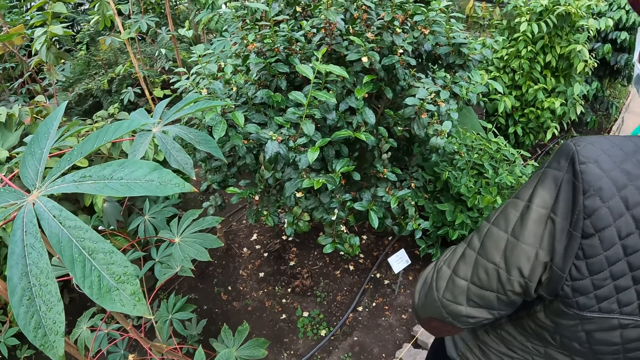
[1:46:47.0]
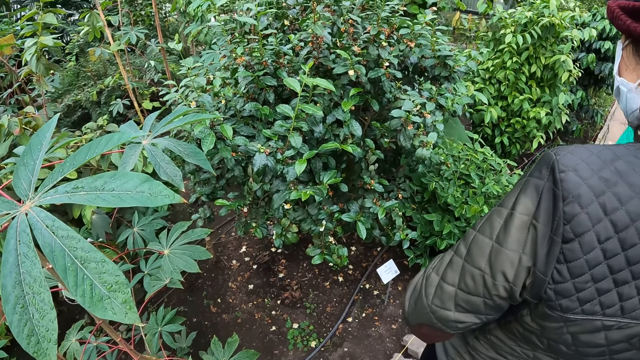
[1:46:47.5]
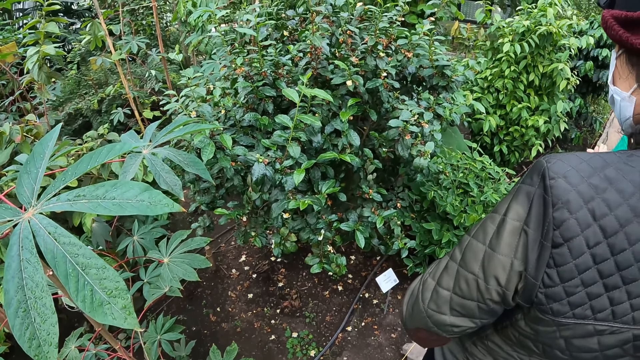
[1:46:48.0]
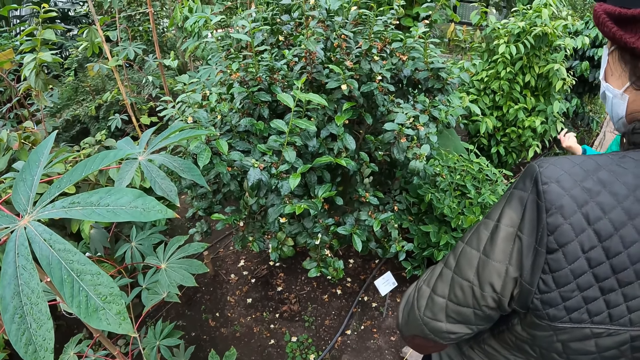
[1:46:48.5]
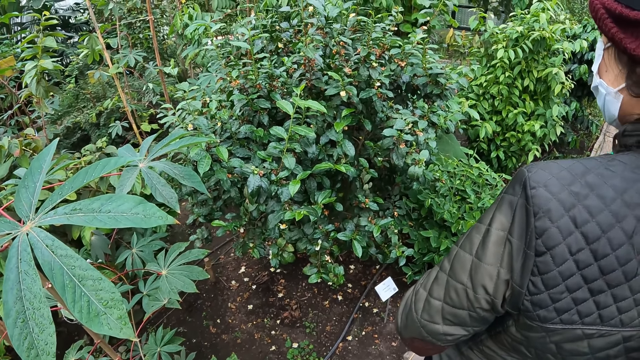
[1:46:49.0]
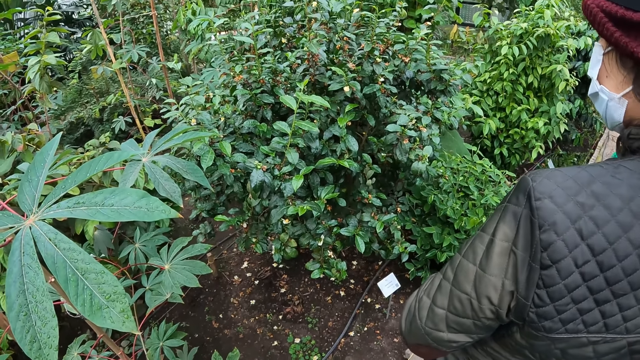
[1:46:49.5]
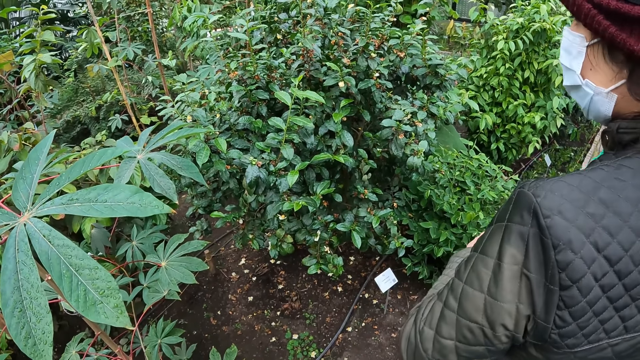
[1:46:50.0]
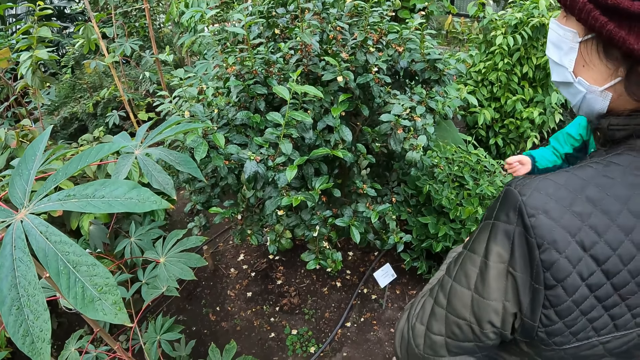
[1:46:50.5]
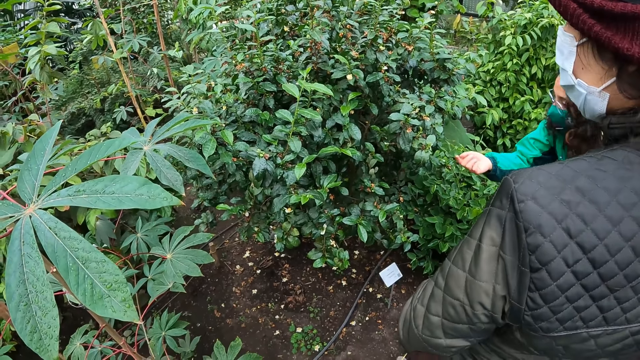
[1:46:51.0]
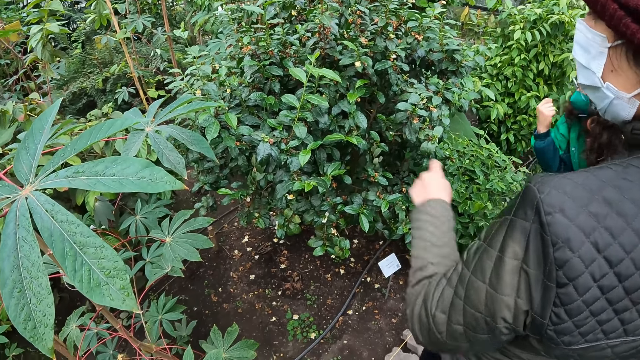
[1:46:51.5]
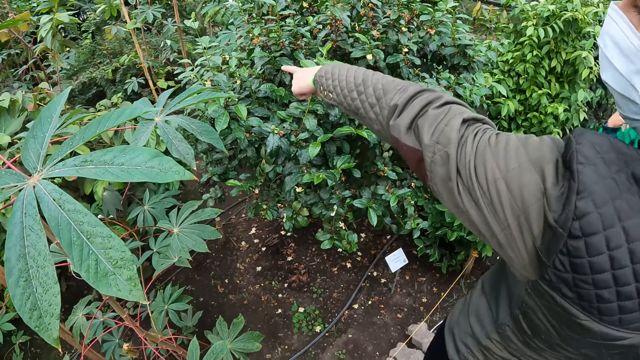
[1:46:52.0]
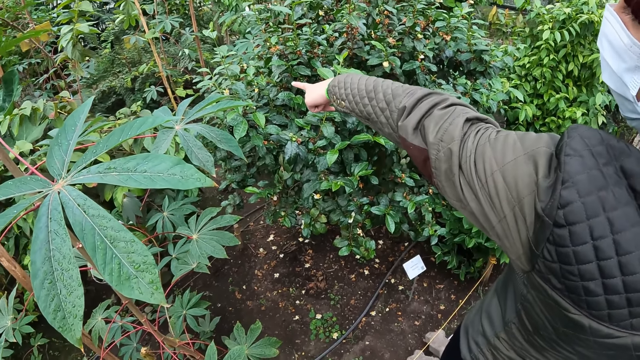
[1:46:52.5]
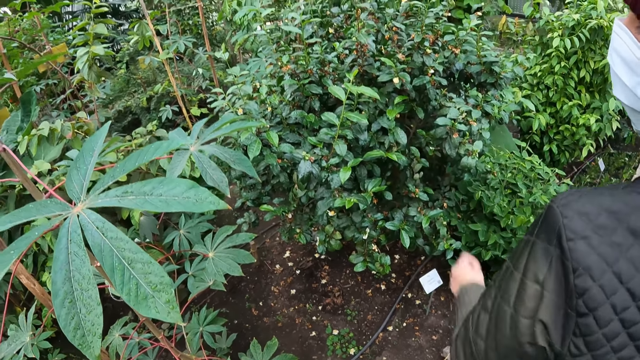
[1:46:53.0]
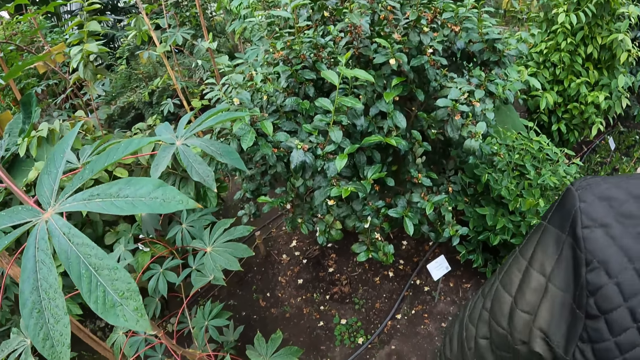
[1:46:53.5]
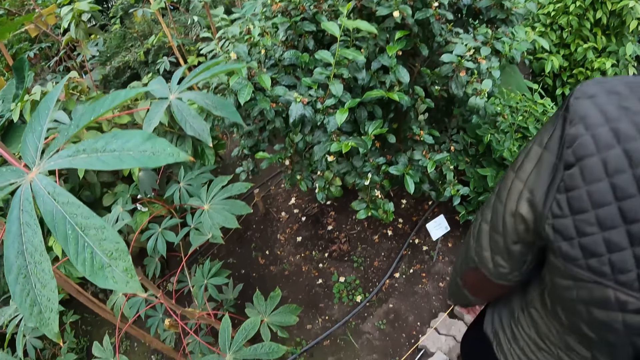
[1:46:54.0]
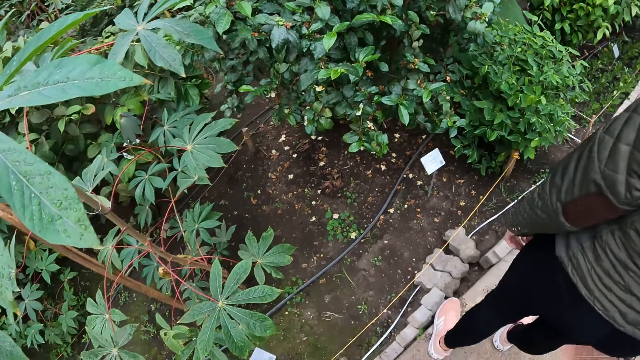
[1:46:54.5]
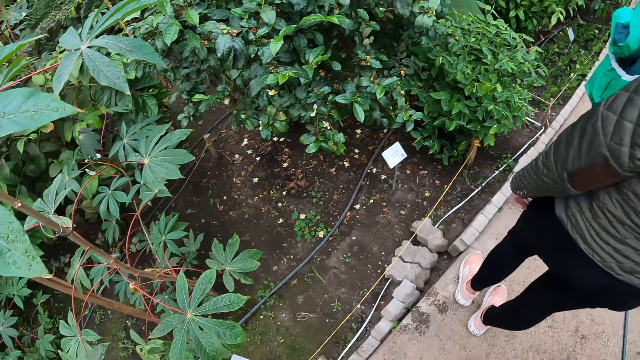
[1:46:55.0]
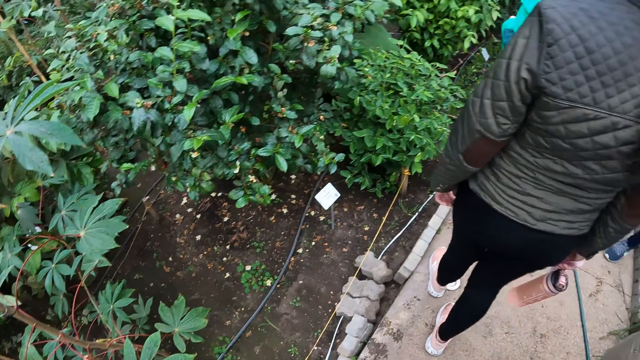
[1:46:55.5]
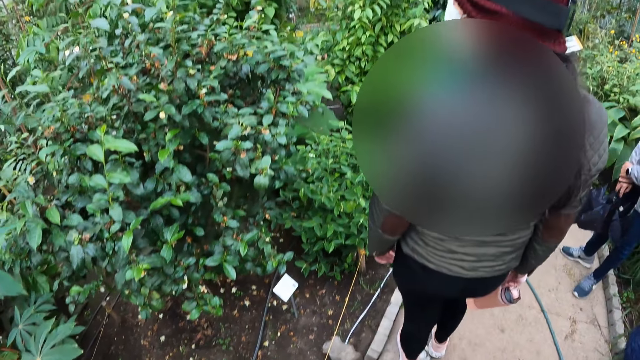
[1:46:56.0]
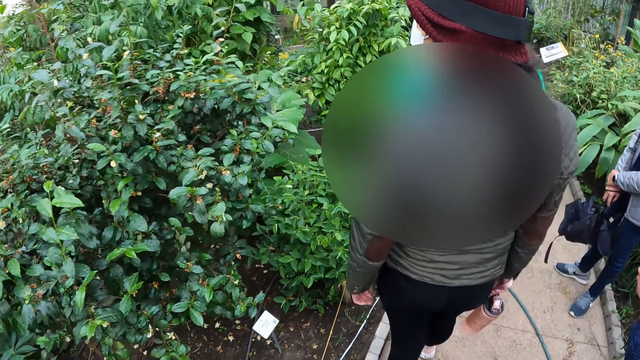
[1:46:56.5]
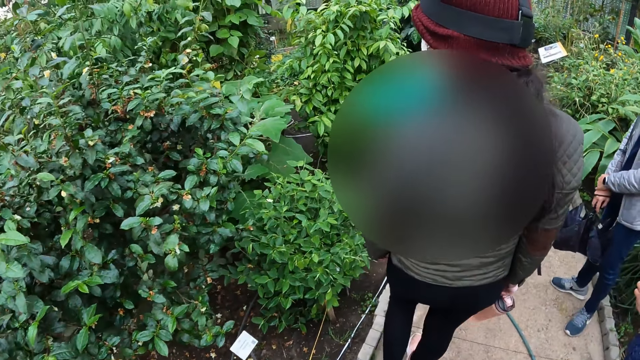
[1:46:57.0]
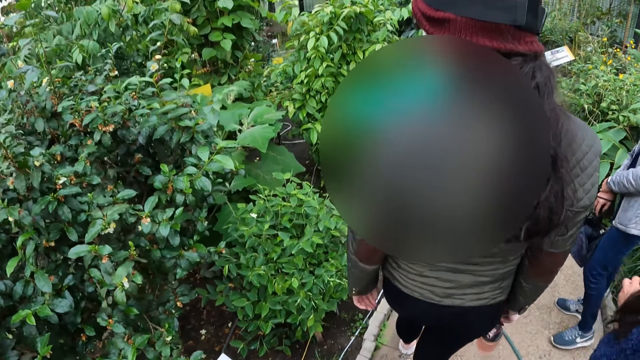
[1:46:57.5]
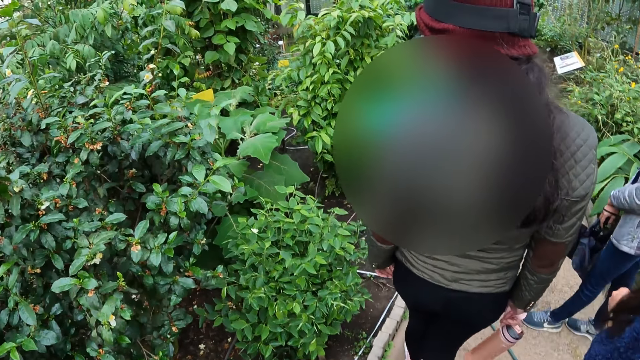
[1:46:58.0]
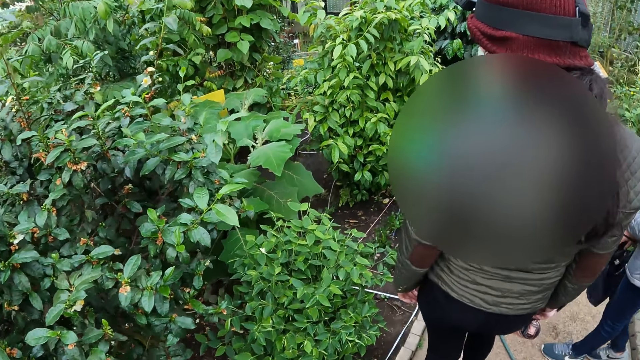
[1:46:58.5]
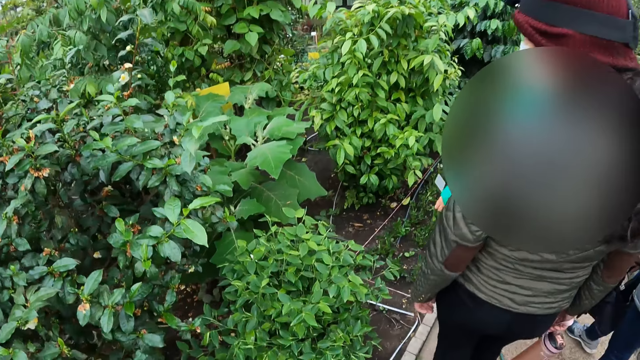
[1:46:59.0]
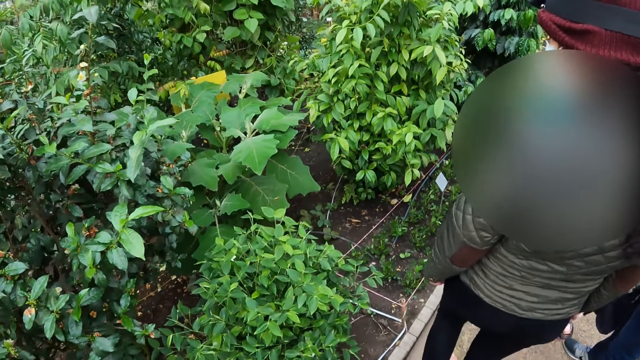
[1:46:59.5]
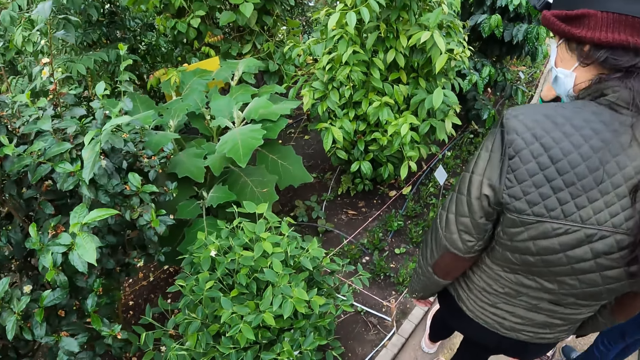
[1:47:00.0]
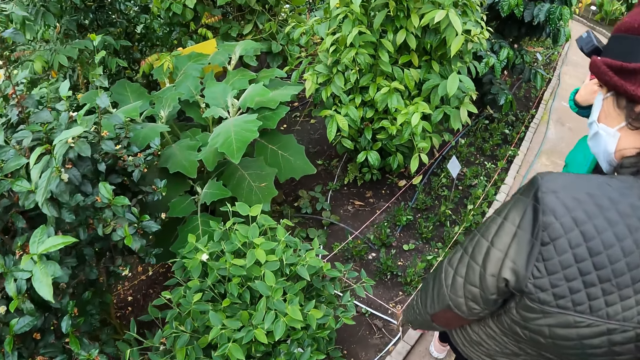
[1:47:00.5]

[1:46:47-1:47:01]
A woman nods her head, points at the plant and walks on the pavement. The camera wearer walks on the pavement.

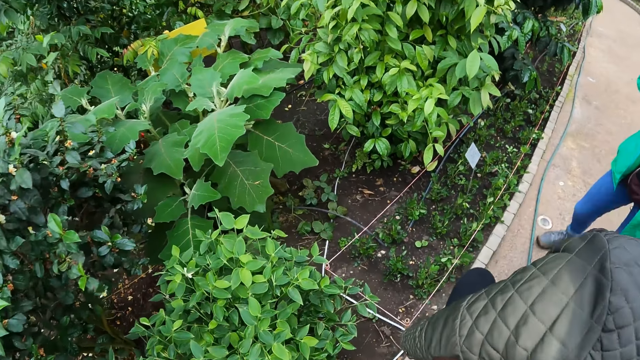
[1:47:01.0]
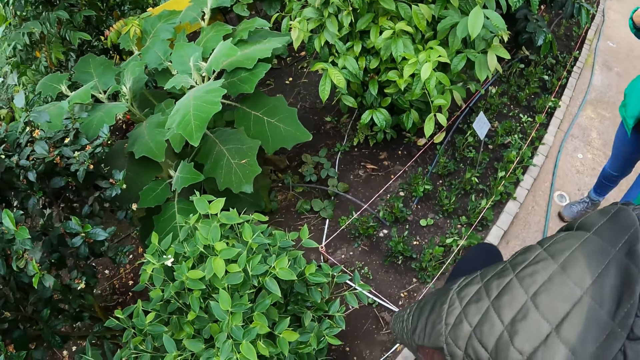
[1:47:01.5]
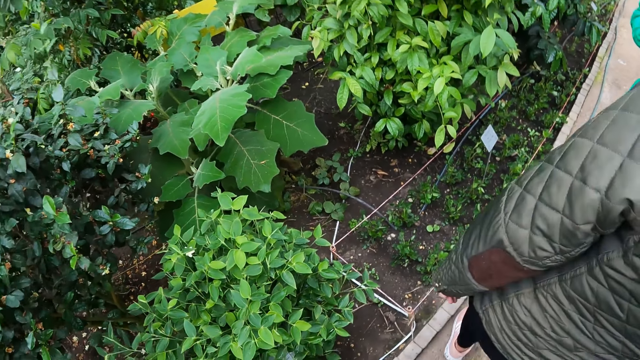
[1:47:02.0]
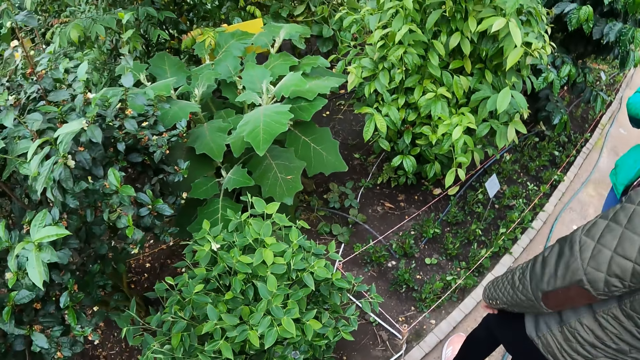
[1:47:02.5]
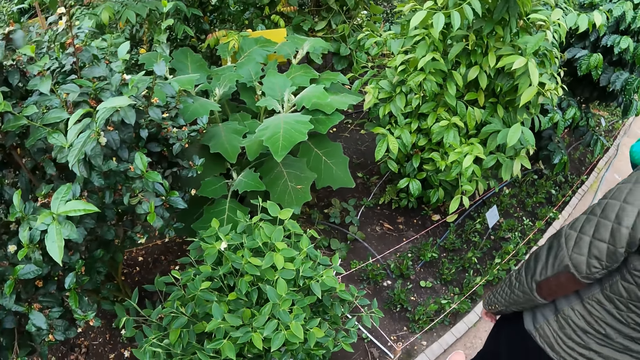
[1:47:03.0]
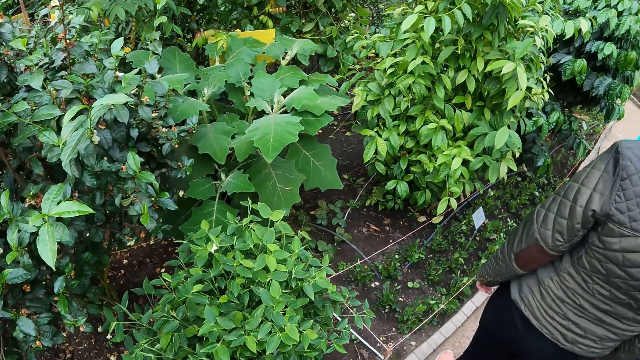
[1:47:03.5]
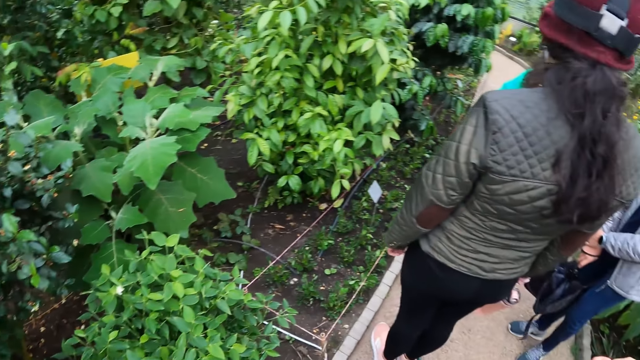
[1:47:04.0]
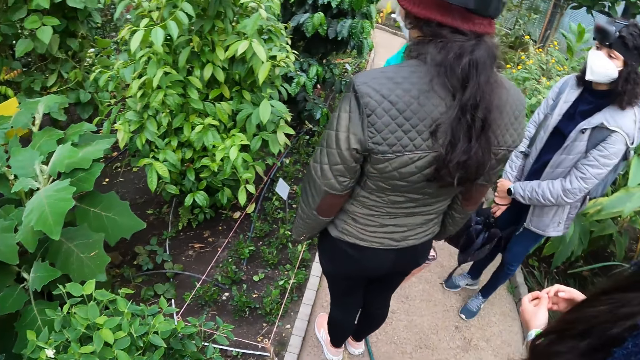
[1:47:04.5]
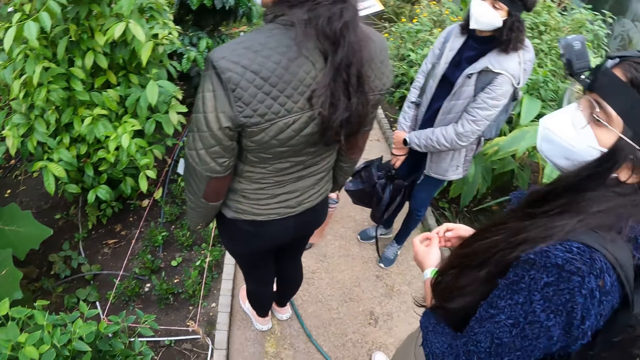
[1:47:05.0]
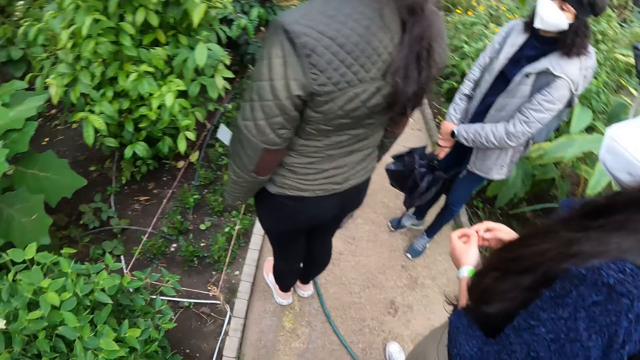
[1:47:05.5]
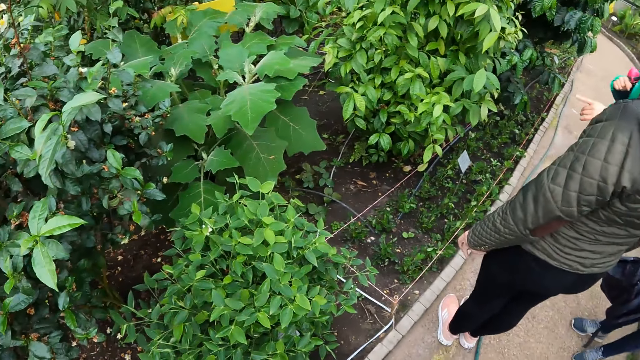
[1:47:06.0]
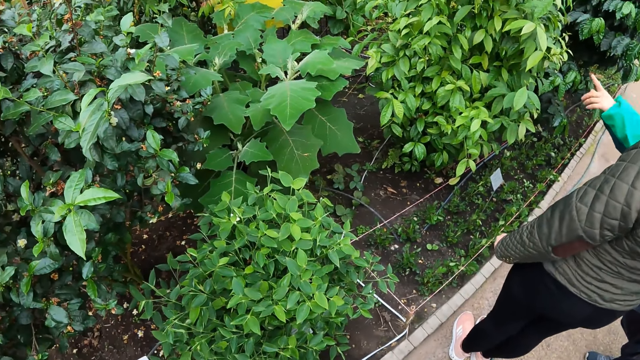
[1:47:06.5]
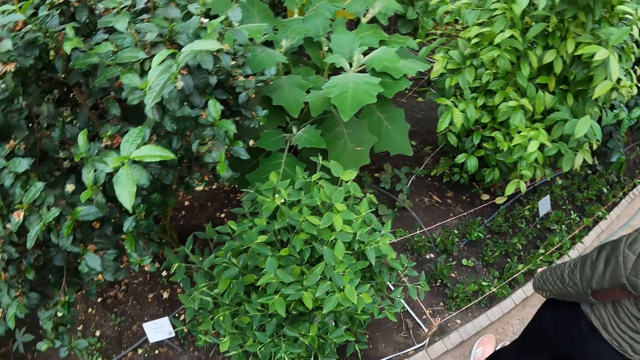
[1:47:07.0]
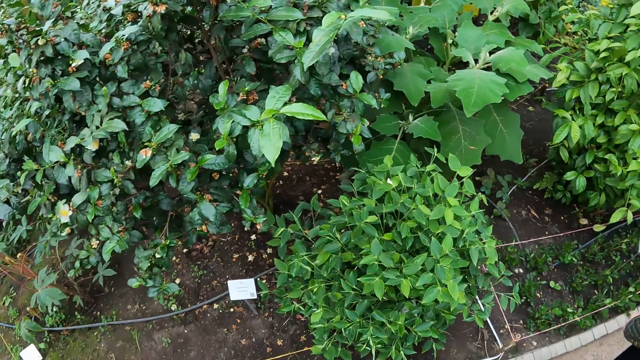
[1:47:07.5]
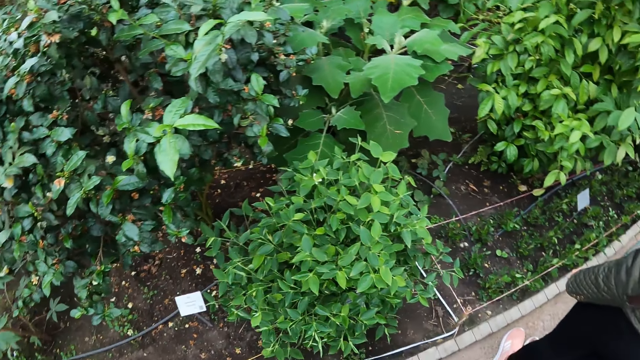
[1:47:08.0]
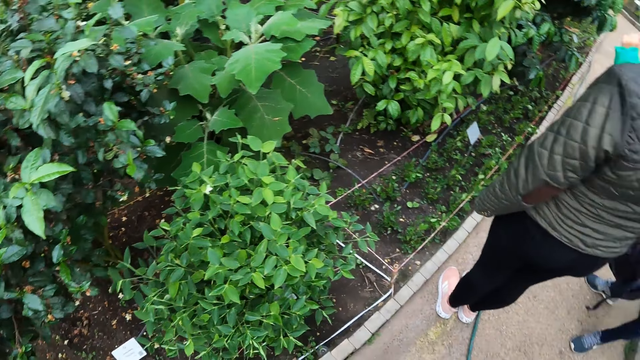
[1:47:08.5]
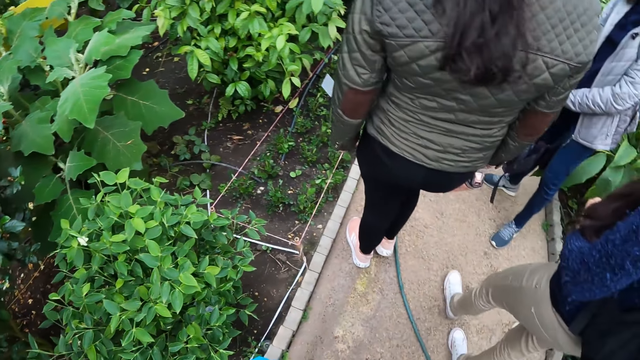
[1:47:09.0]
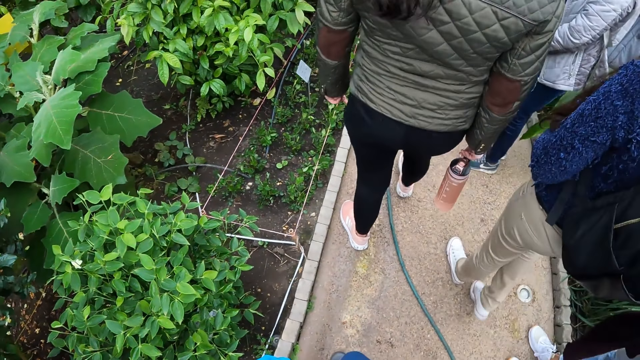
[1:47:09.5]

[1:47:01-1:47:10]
A woman interacts with the team. The camera wearer looks at the plants.
